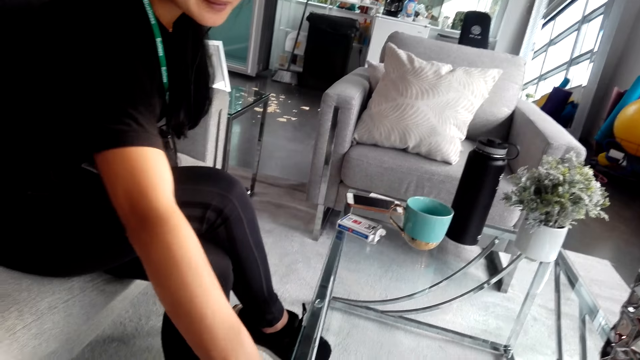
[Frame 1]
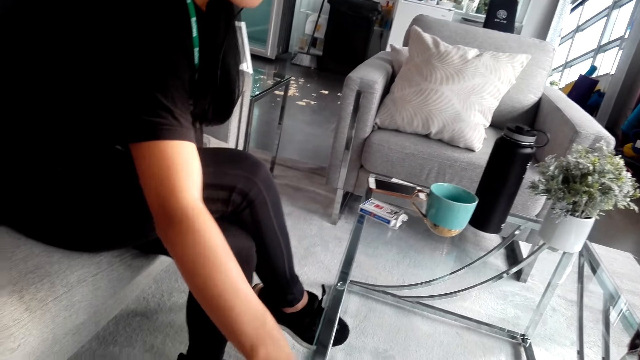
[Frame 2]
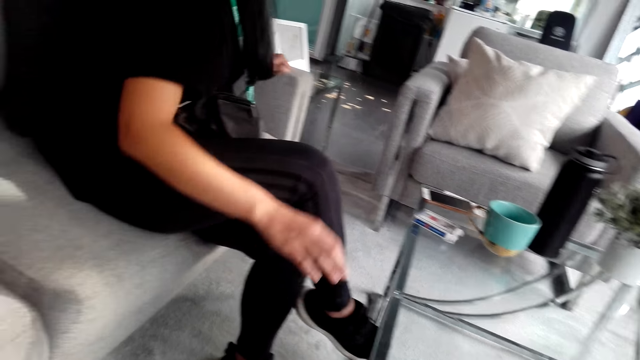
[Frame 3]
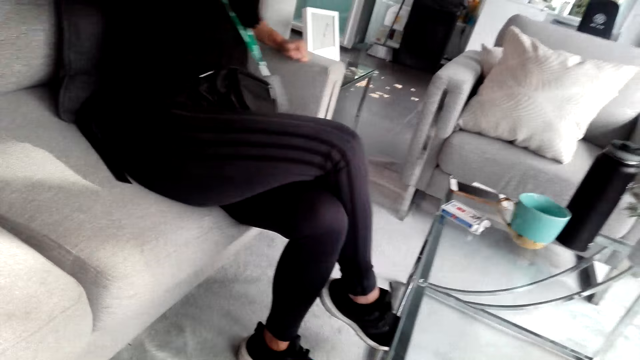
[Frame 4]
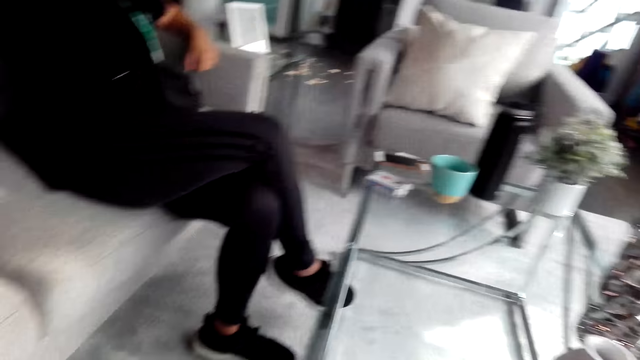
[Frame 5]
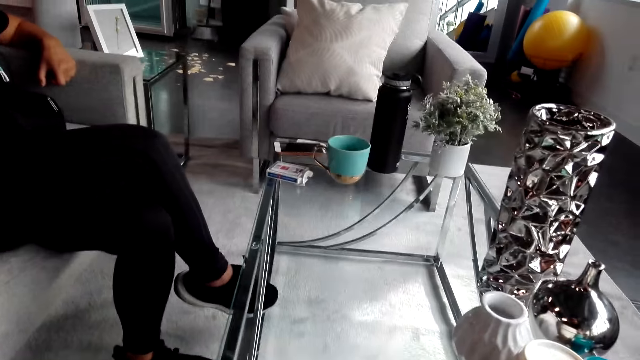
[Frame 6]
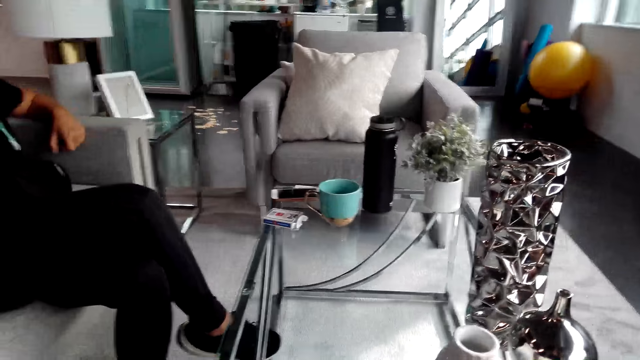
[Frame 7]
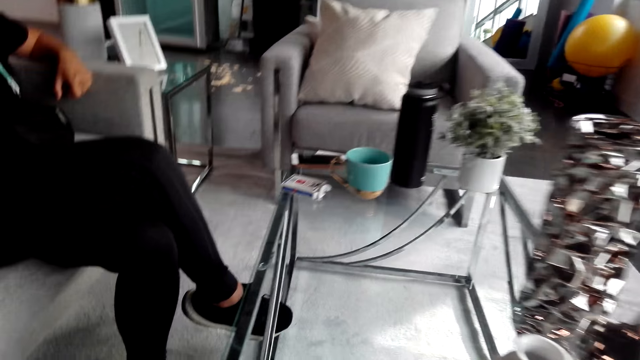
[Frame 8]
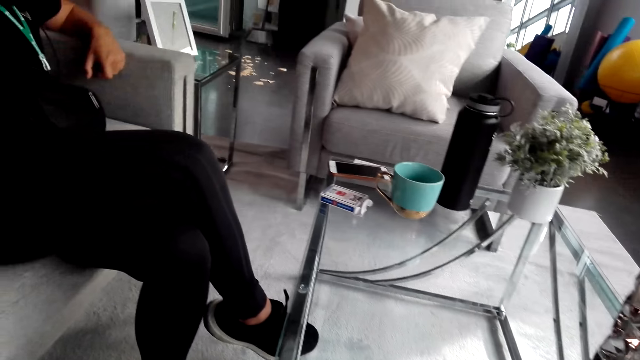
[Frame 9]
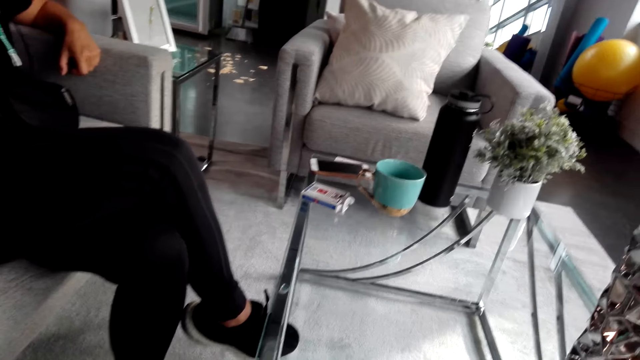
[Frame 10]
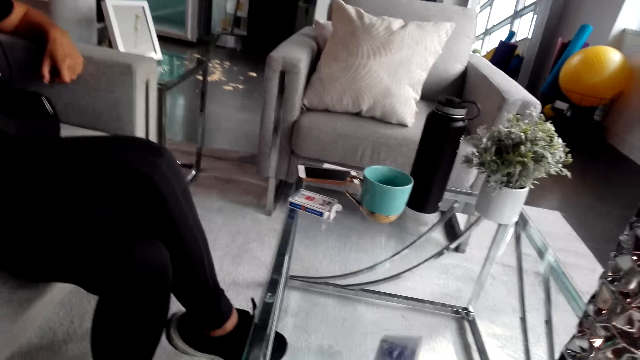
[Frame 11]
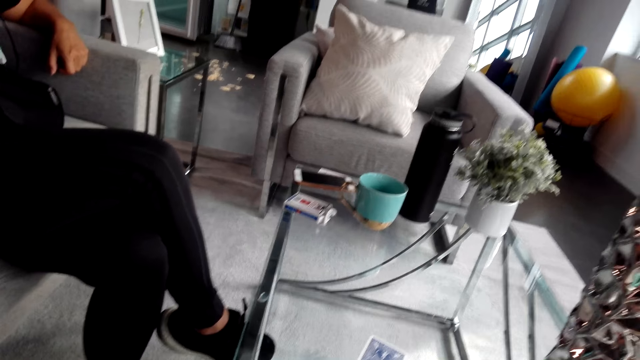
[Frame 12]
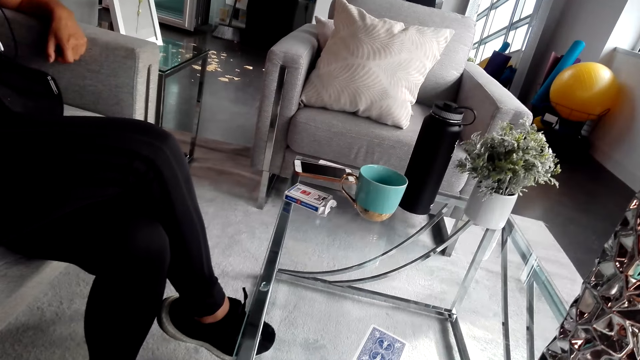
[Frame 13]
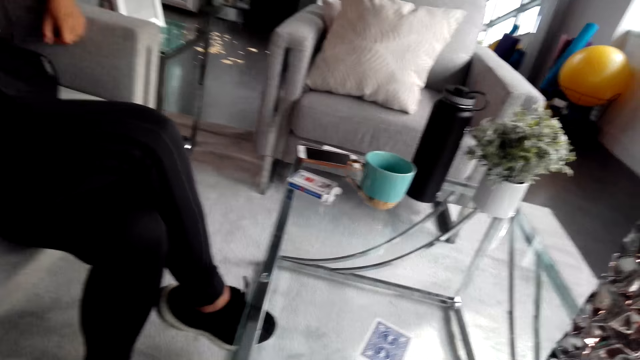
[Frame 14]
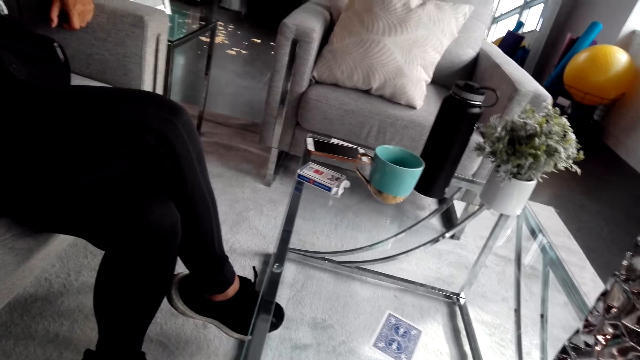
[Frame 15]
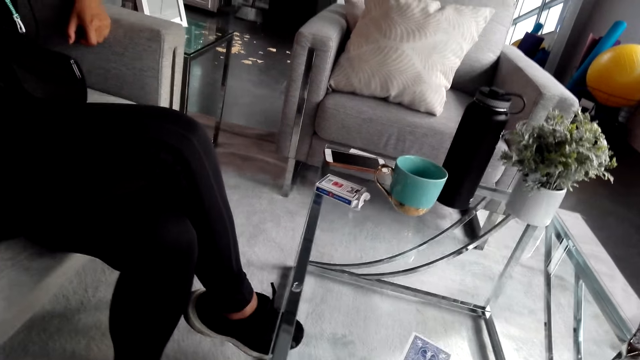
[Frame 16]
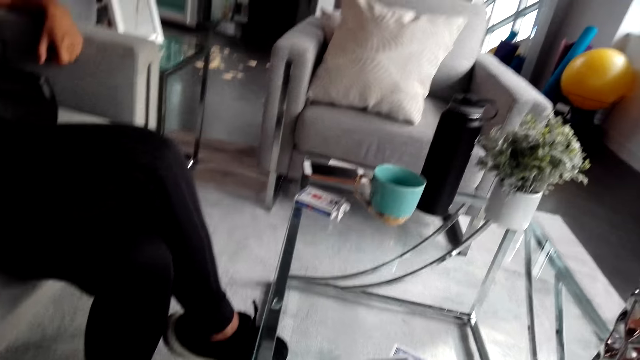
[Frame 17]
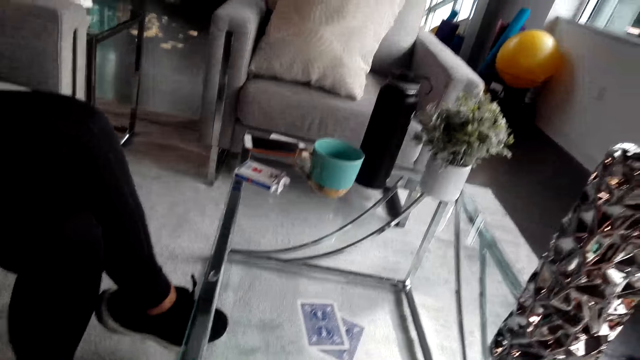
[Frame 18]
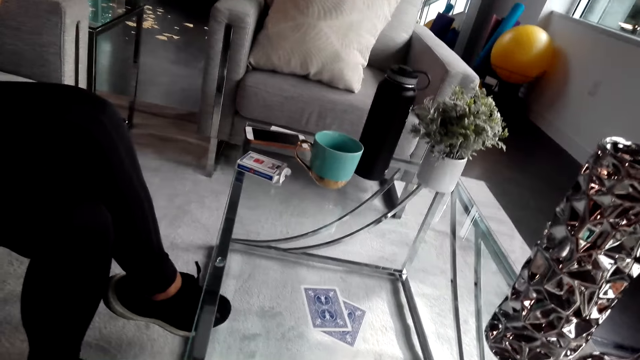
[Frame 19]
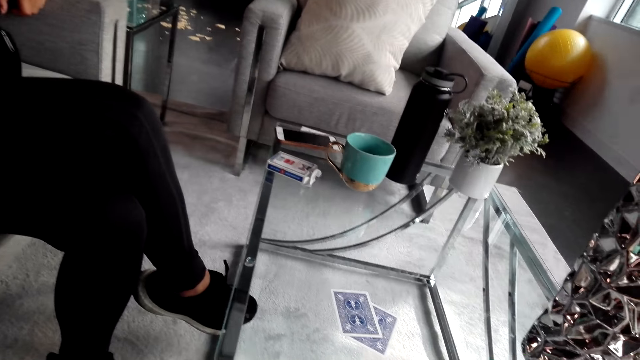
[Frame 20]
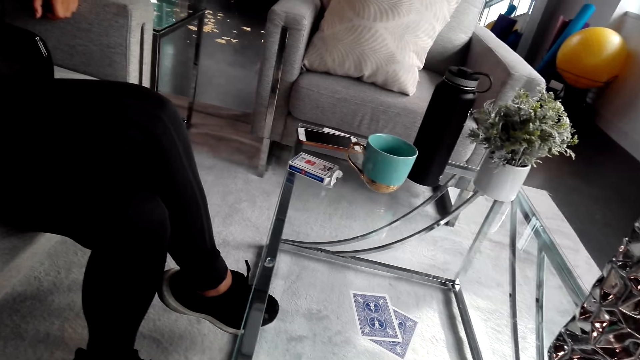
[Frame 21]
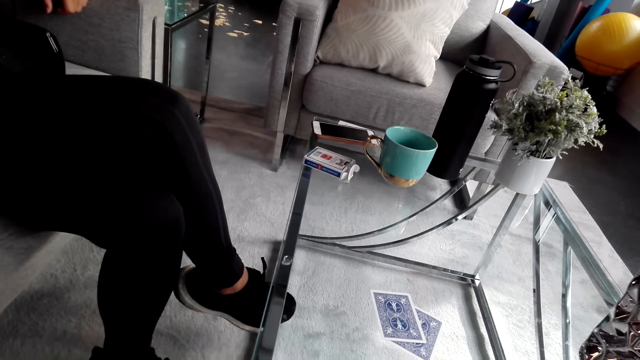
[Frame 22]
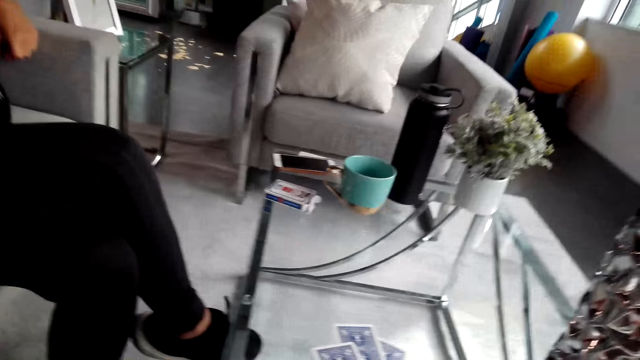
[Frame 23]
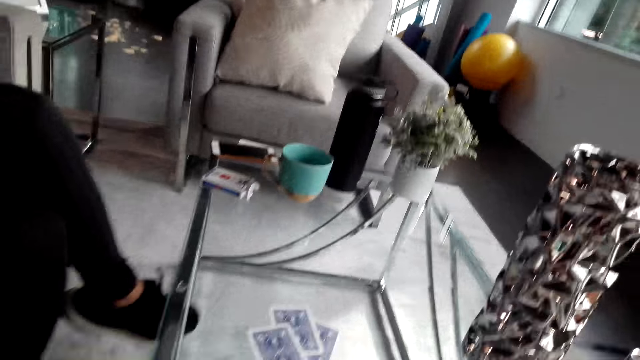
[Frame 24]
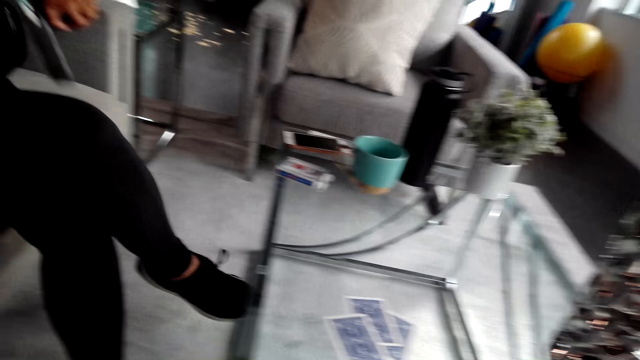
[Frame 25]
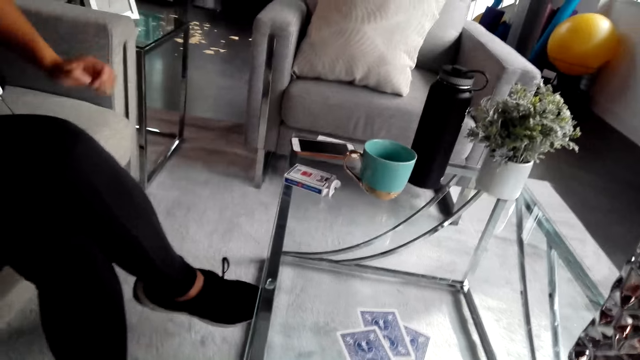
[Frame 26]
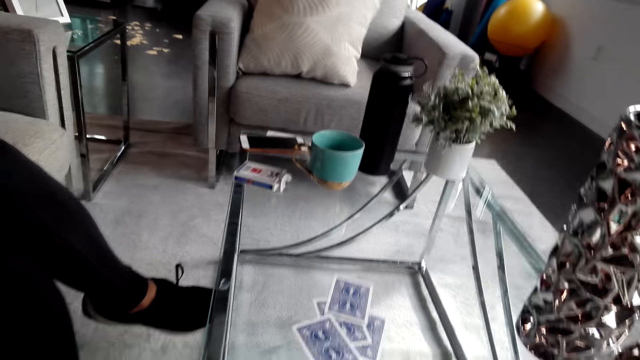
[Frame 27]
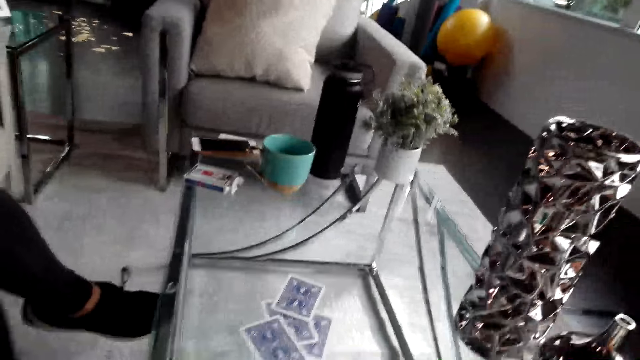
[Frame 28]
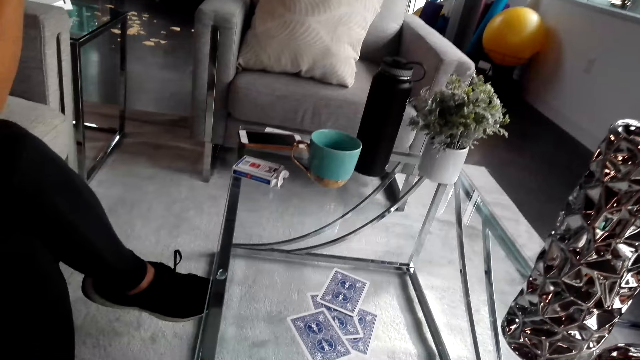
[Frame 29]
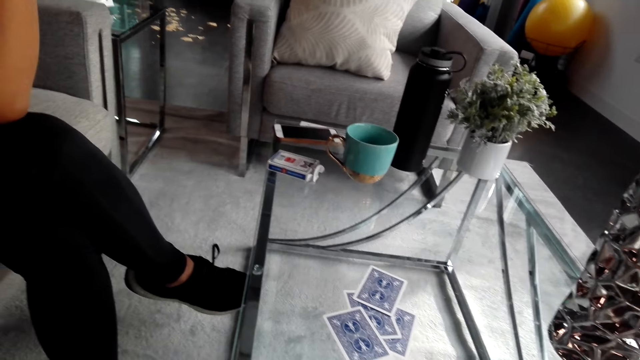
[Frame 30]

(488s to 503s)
The camera wearer turns to the side. The woman leans on the couch. The camera wearer turns to the side and looks around the house. The woman converses with the camera wearer. The camera wearer holds playing cards. They turn to the side and converse with the woman. They put the playing cards on the table and turn to the side.

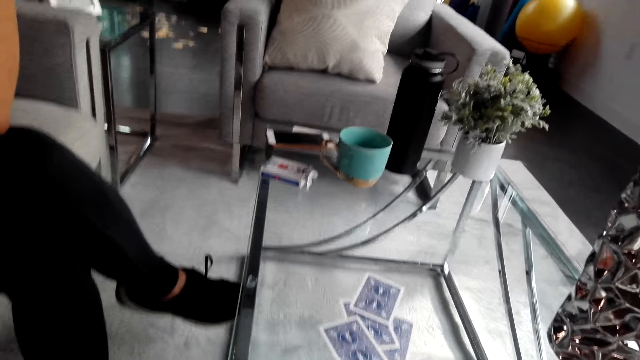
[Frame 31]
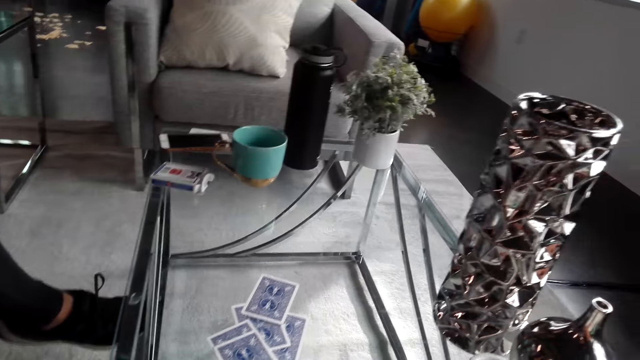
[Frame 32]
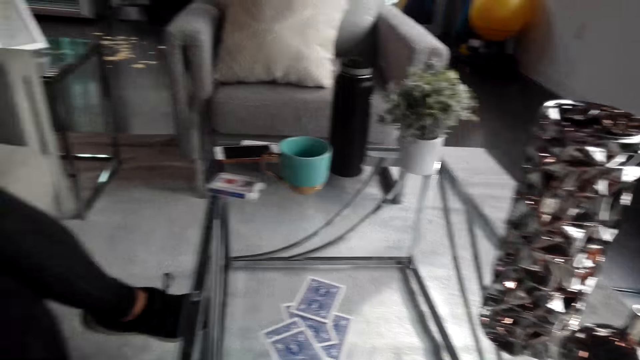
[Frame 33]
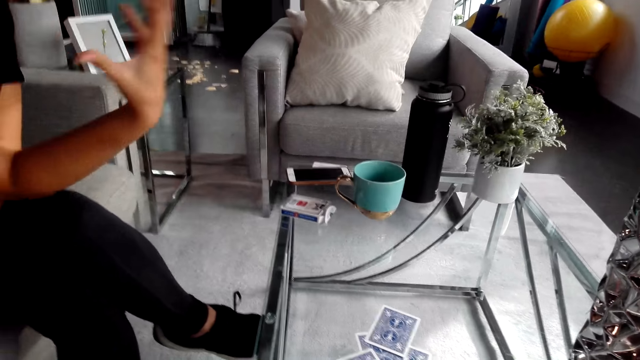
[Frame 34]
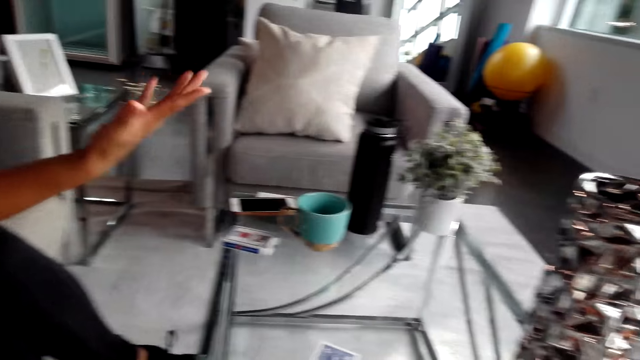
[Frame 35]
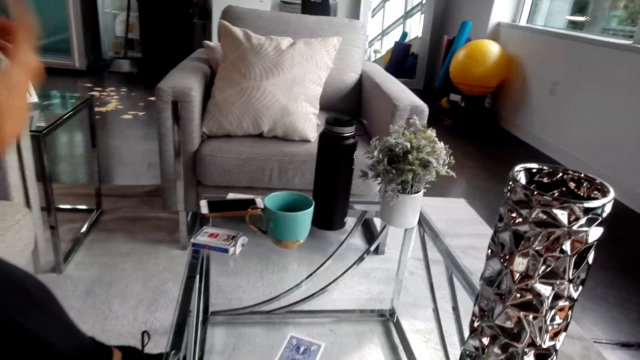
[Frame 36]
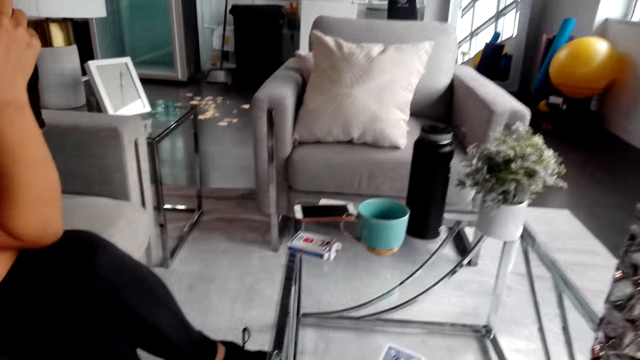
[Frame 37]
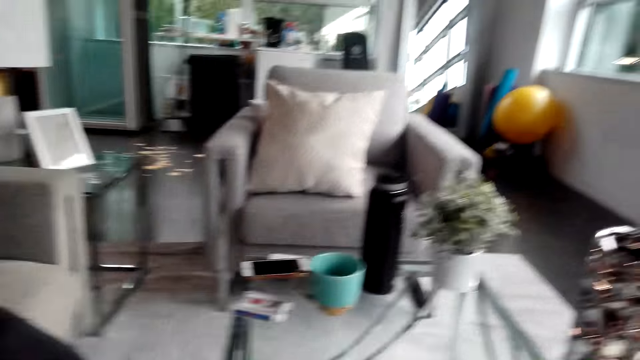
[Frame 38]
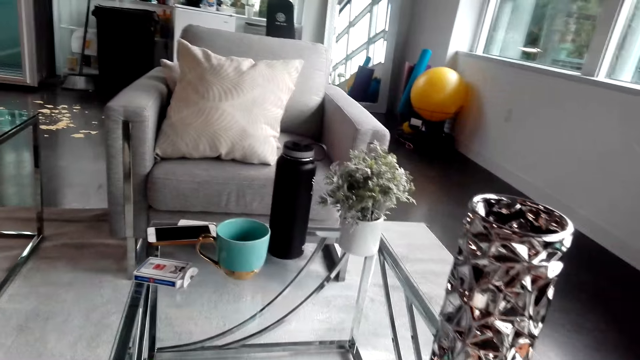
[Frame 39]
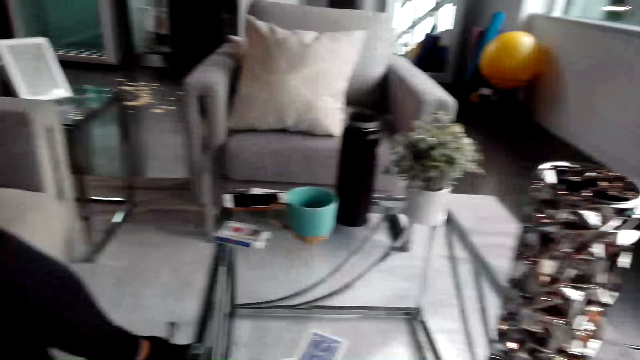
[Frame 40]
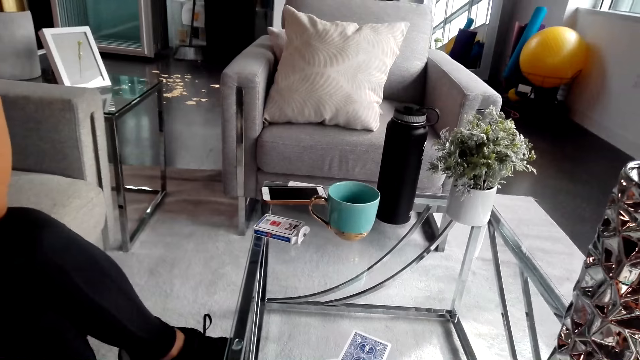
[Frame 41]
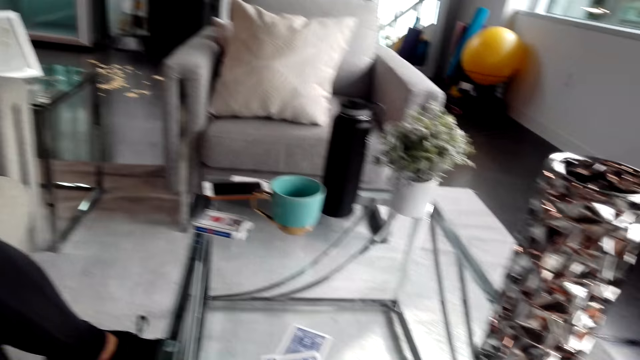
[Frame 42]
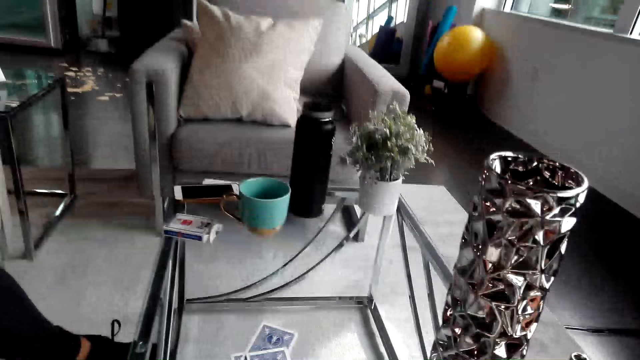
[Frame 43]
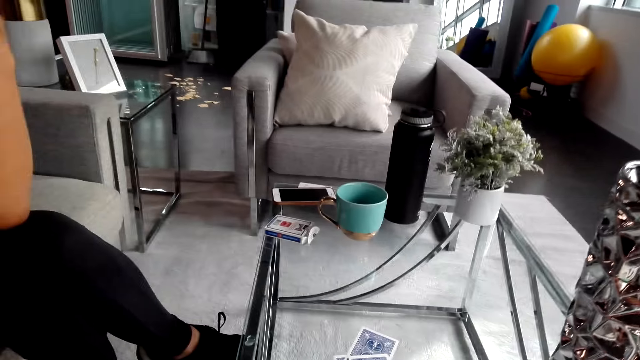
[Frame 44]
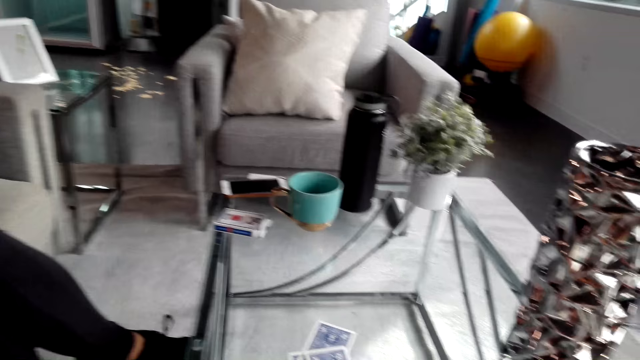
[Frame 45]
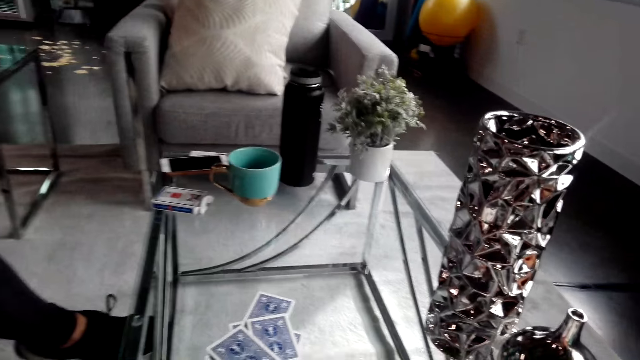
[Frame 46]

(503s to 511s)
The woman converses with the camera wearer. She moves the hand. The camera wearer turns to the side.
